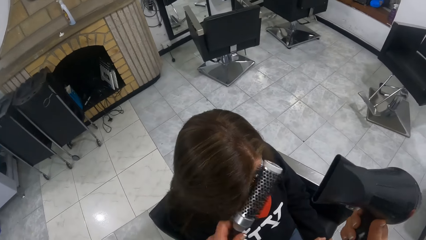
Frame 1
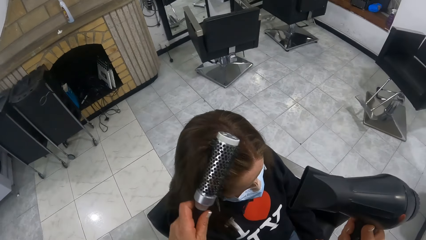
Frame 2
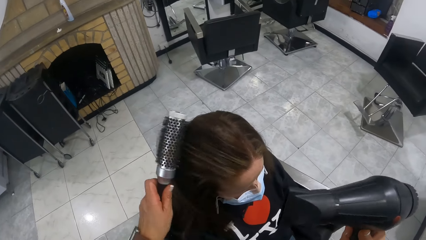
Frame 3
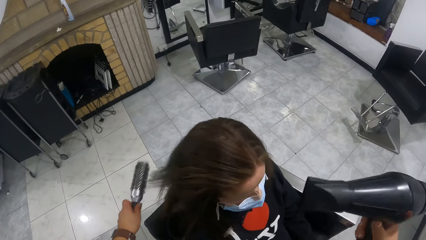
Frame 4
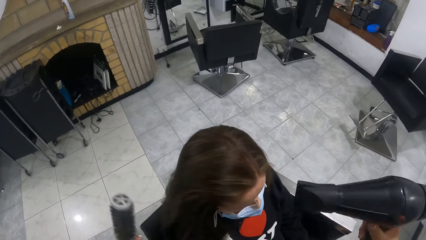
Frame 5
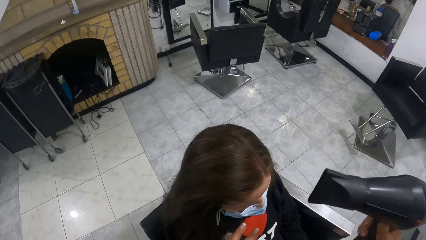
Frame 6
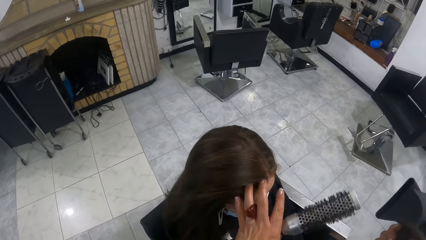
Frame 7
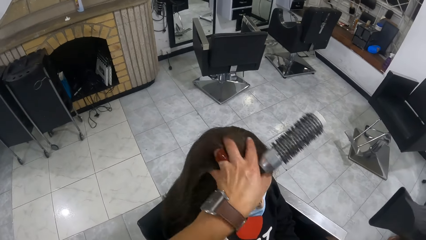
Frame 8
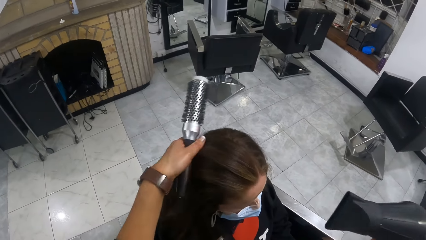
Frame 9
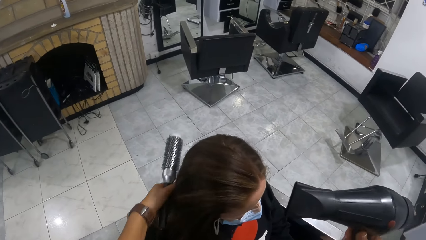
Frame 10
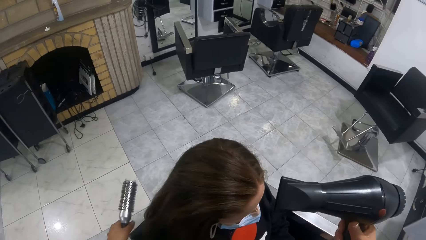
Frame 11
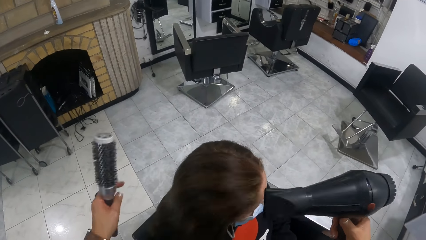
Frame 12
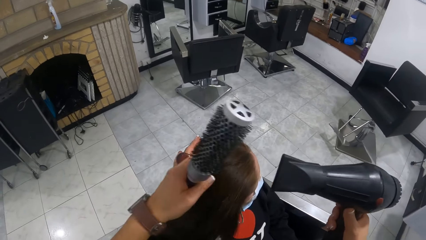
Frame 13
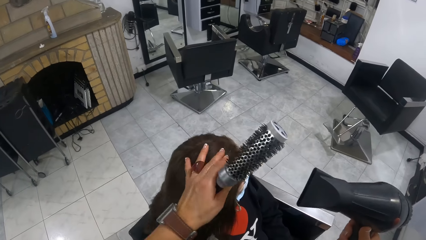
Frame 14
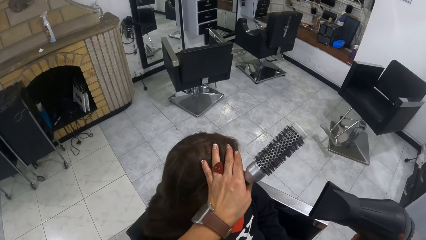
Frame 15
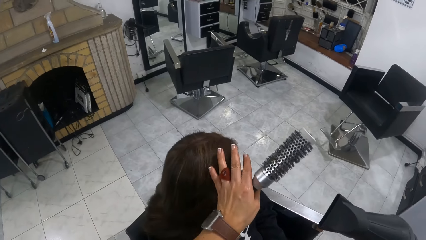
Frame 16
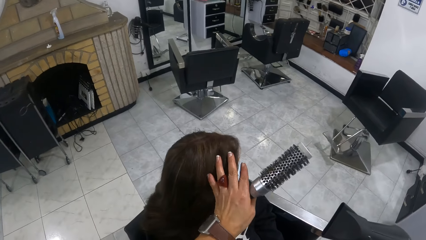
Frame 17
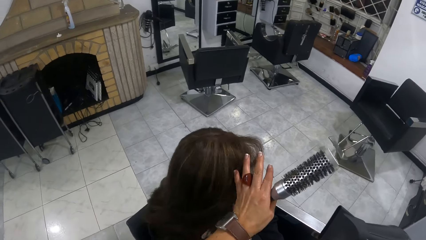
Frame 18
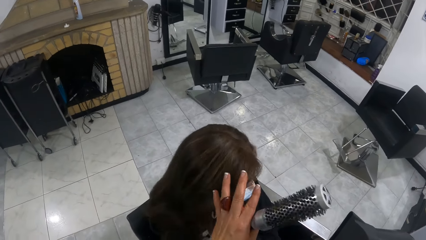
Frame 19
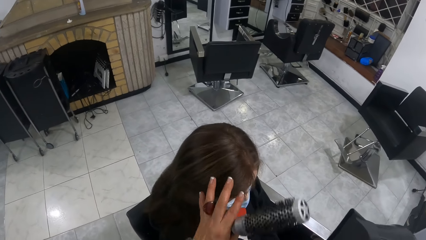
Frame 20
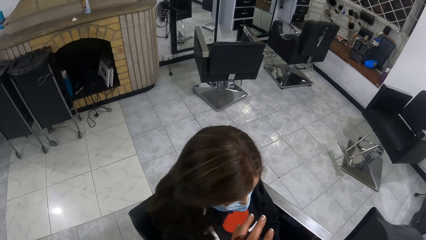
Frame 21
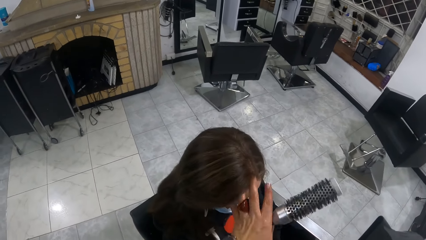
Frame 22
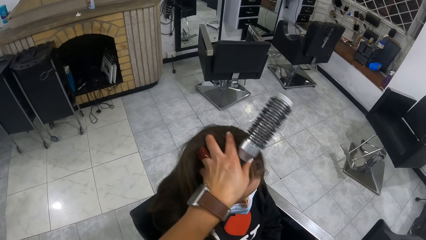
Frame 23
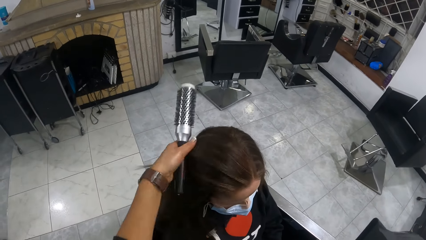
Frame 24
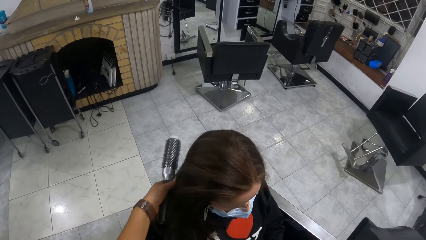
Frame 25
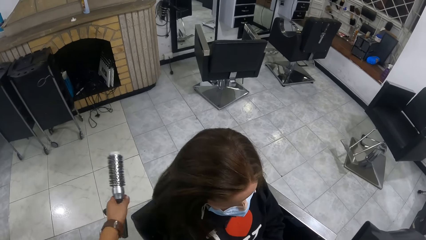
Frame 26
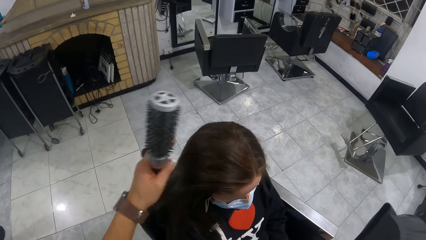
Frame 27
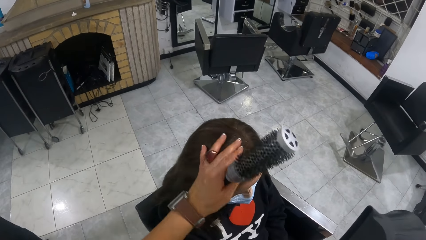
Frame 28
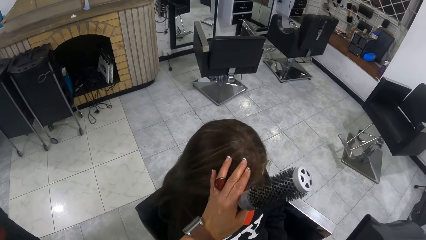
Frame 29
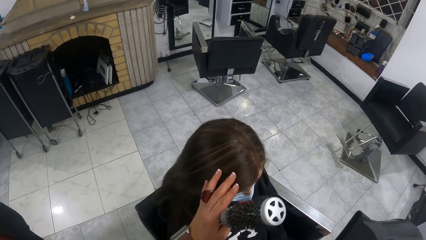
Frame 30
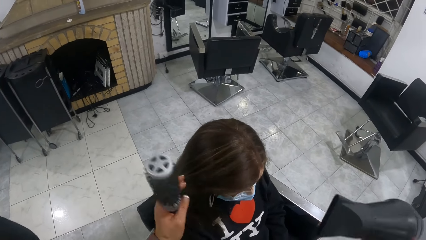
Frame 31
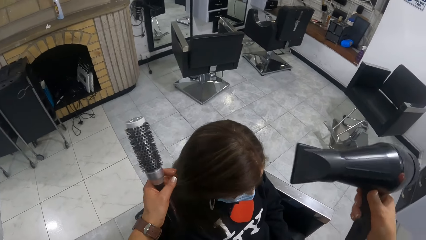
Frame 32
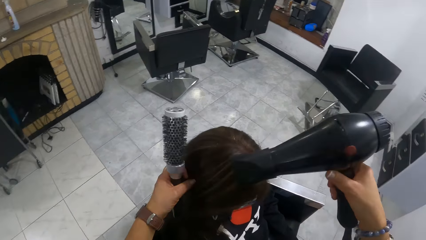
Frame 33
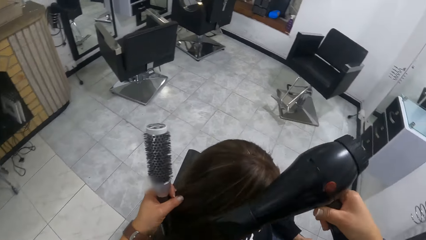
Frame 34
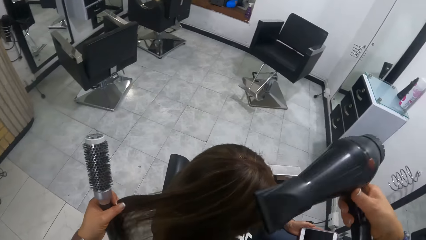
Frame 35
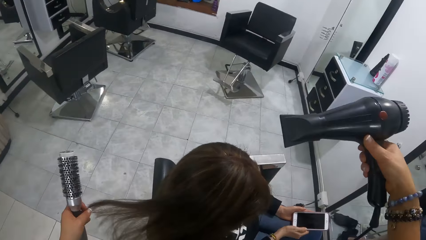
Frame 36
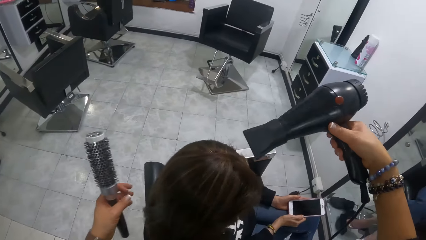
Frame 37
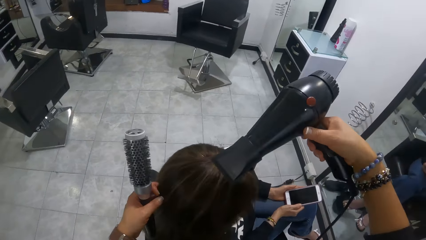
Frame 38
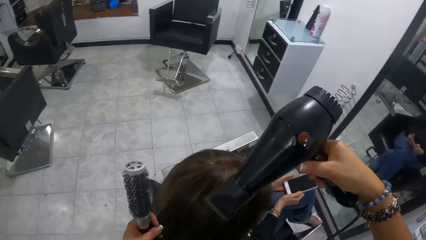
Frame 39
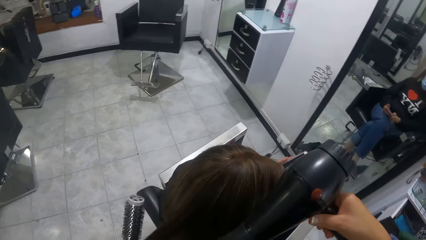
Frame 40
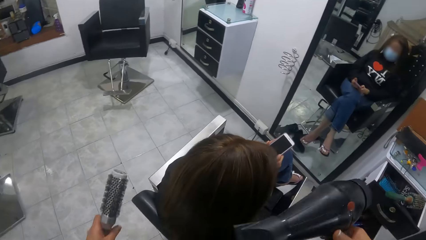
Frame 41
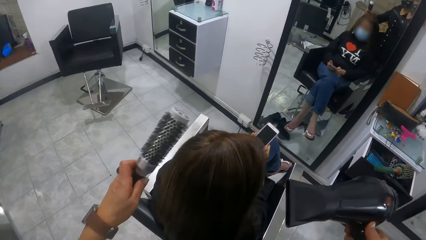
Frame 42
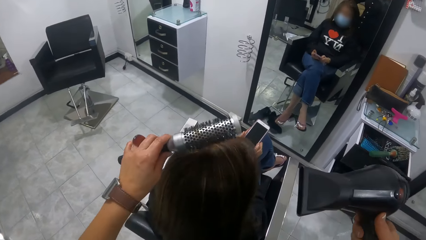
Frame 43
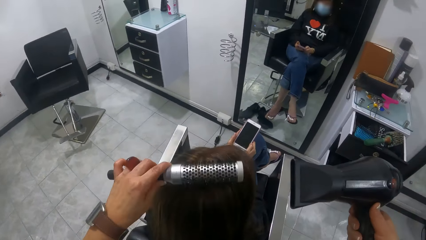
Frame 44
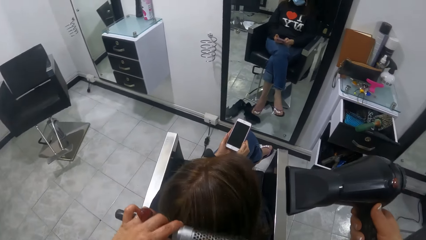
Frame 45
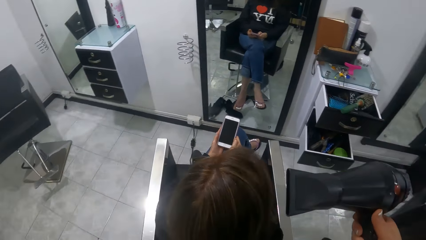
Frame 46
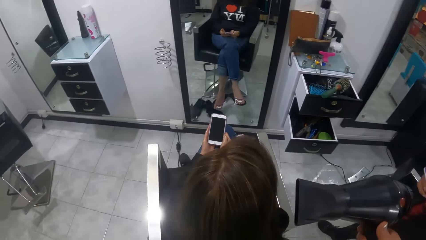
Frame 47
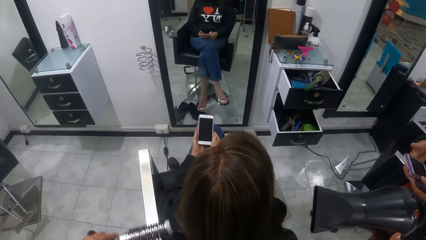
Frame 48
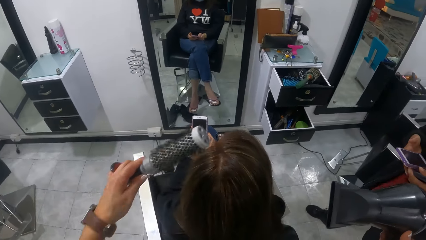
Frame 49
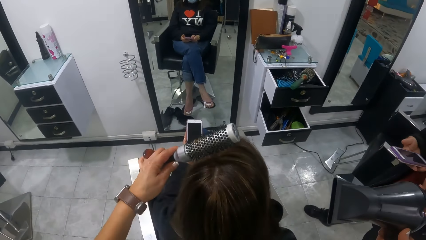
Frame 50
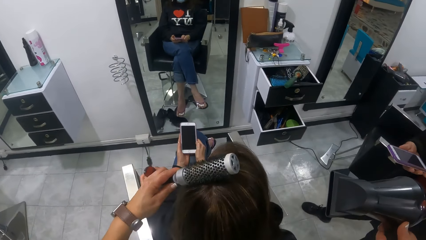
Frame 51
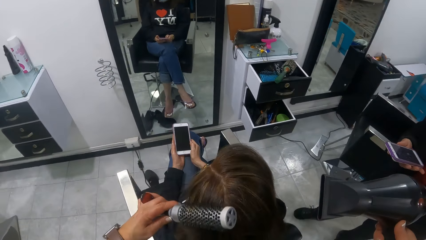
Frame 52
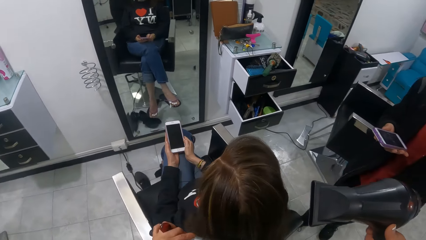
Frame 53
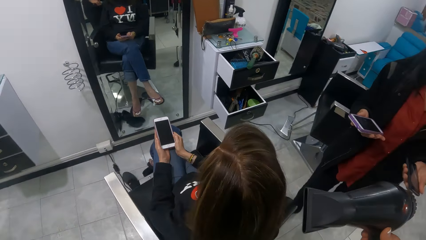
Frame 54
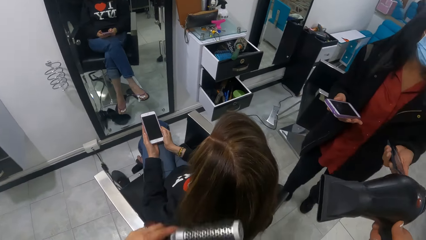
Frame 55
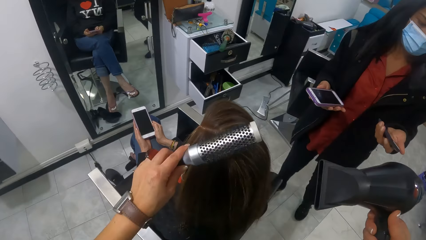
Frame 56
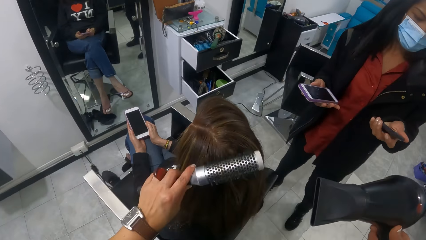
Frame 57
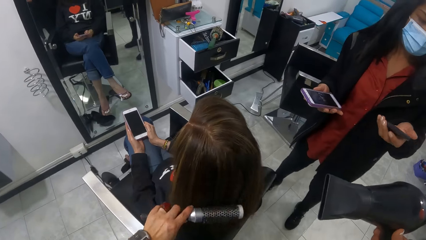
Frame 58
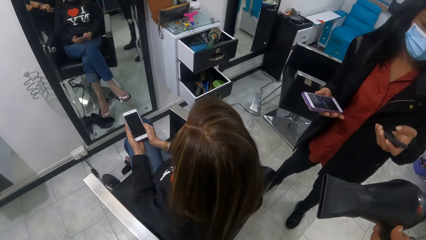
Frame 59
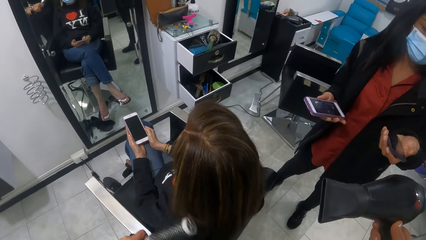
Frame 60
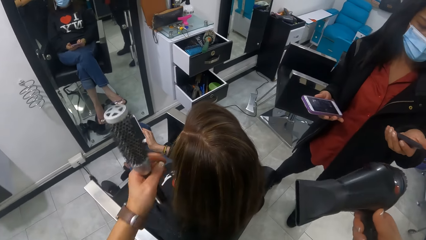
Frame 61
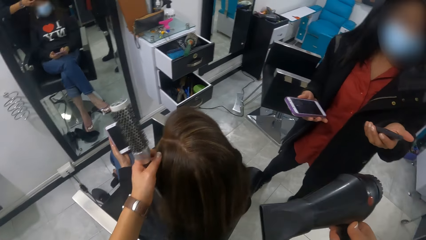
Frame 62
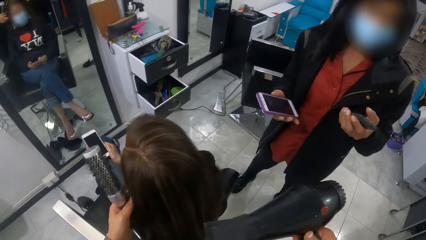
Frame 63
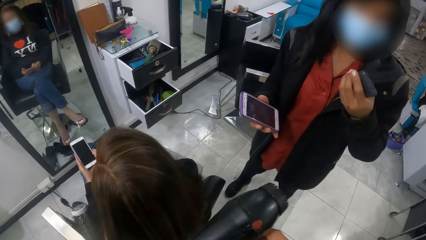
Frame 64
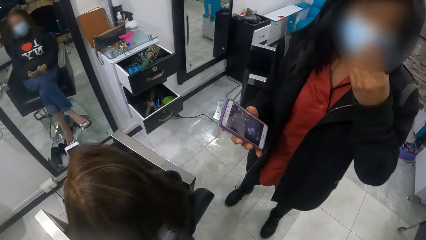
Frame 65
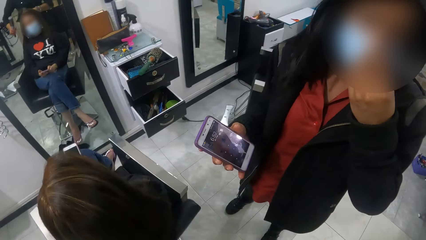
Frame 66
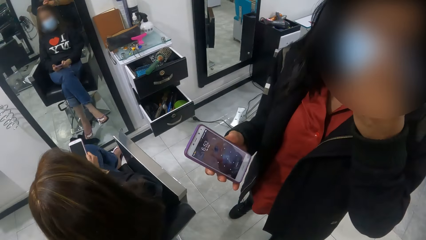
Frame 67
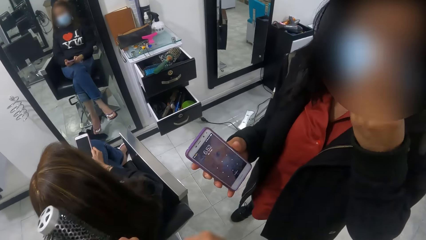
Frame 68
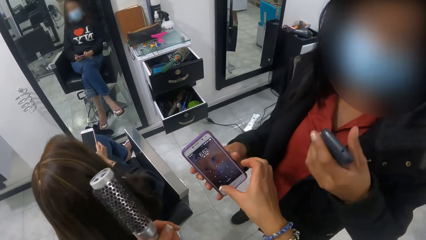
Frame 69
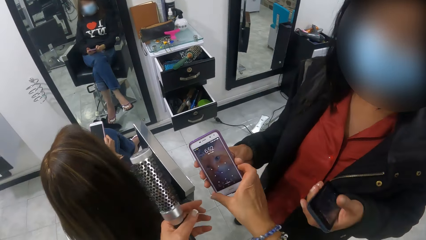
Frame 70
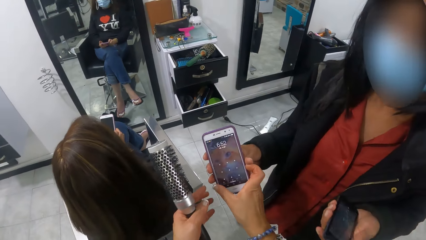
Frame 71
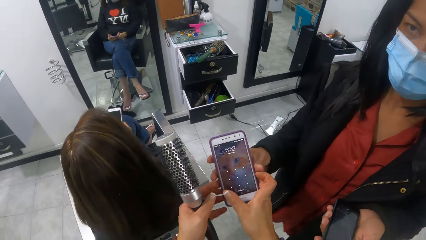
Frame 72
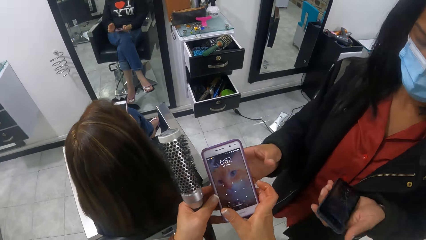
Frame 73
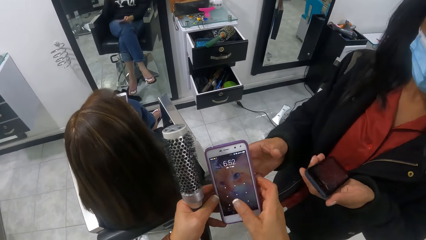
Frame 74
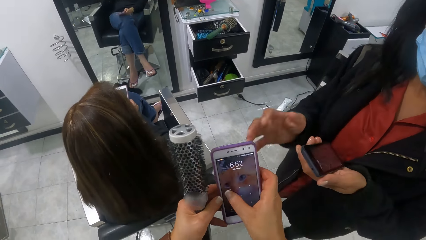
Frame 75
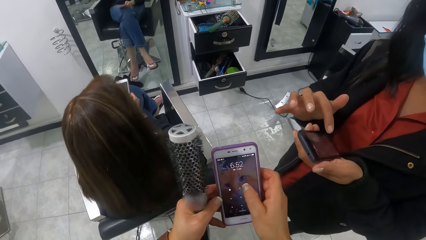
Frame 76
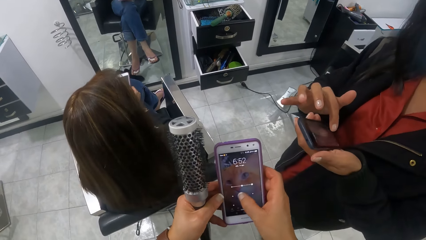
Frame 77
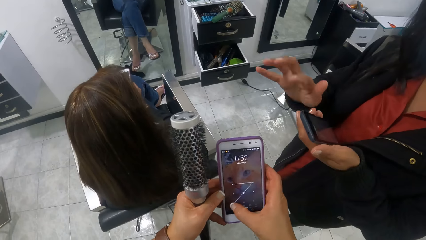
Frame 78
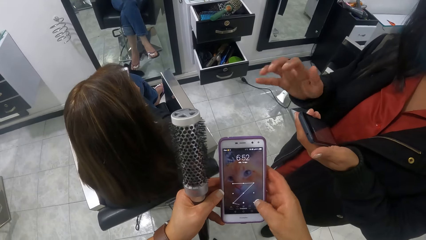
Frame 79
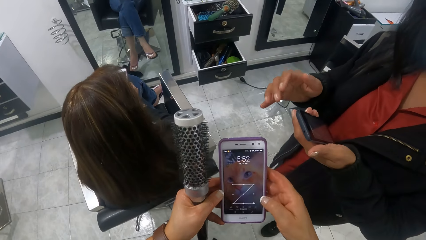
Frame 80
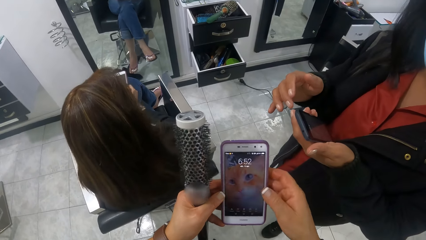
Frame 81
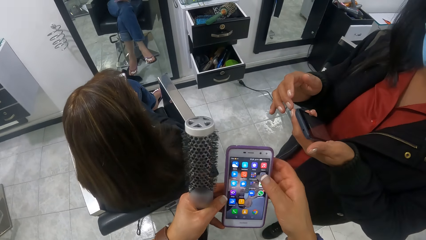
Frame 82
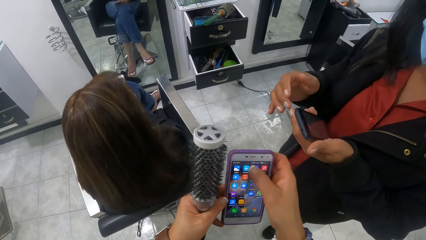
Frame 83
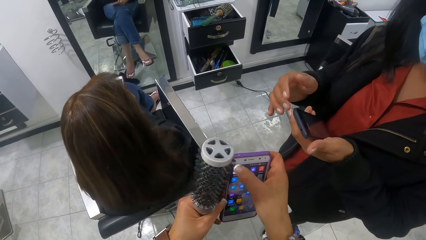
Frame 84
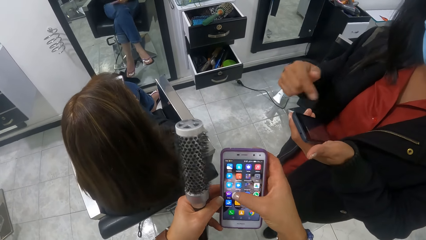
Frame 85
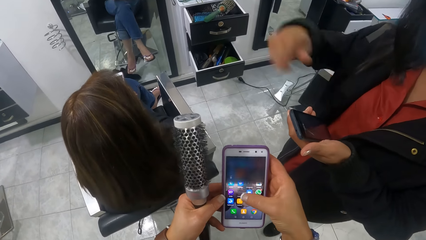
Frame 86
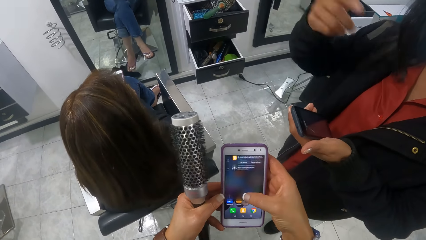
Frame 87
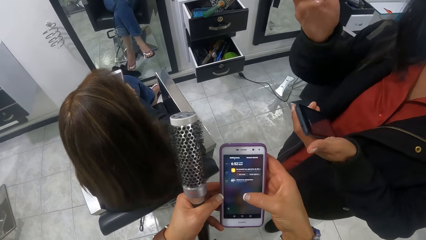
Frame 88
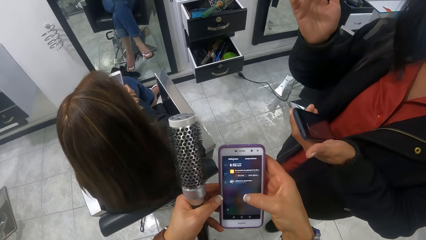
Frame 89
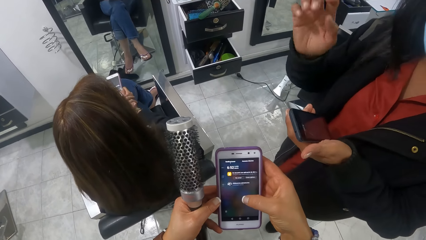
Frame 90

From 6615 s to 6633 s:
The camera wearer dries the woman's hair with the hair dryer in her right hand. She moves the woman's hair with her left hand. She touches the woman's hair. She dries the woman's hair with the hair dryer in her right hand. She moves the woman's hair with her left hand. She touches the woman's hair with her left hand. She dries the woman's hair with the hair dryer in her right hand. She straightens the woman's hair. The woman holds the phone with her hands. The camera wearer brushes the woman's hair with the hair brush in her left hand. Another woman holds the phone with her hands. The other woman removes her left hand from the phone in her right hand. She holds the phone in her left hand. She interacts with a third woman. The other woman operates the phone. She adjusts a nose mask on her face with her left hand. The camera wearer takes the phone from the other woman's right hand with her right hand. She holds the phone with her hands and operates the phone in her hands with her right hand. The other woman operates the phone in her left hand with her right hand.
